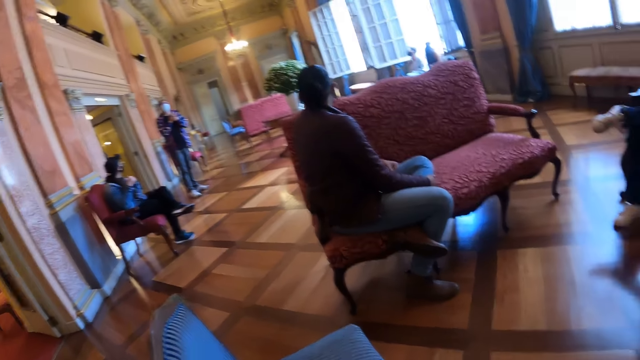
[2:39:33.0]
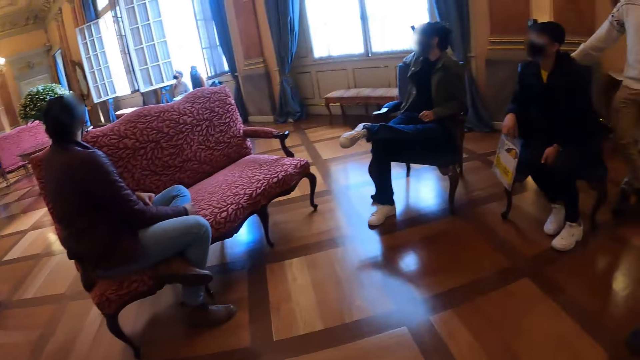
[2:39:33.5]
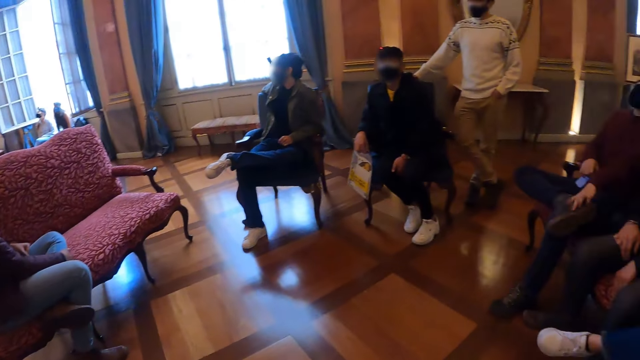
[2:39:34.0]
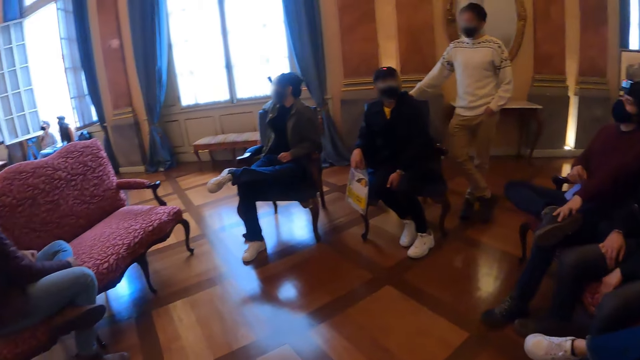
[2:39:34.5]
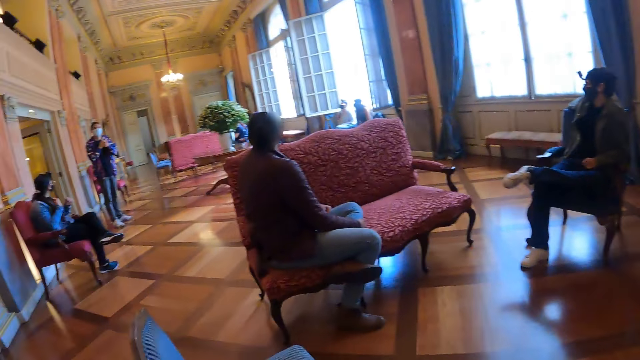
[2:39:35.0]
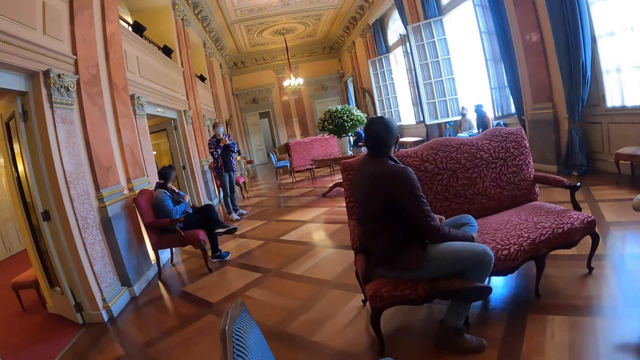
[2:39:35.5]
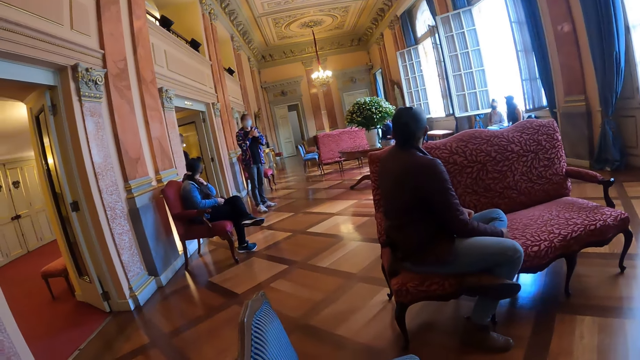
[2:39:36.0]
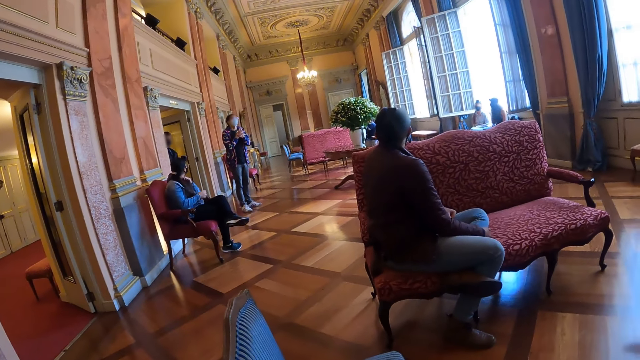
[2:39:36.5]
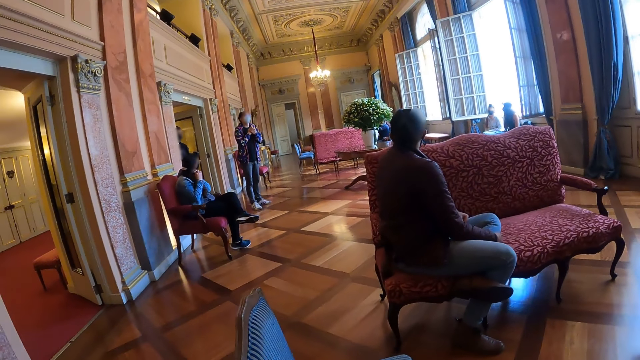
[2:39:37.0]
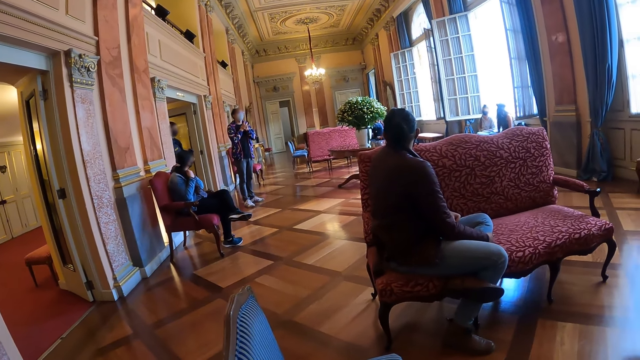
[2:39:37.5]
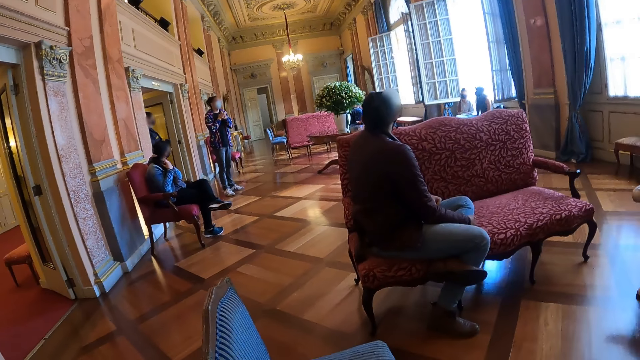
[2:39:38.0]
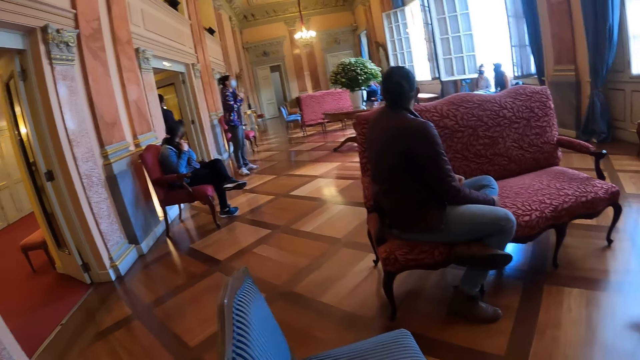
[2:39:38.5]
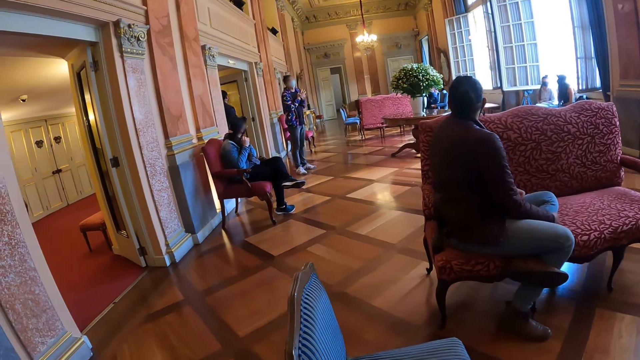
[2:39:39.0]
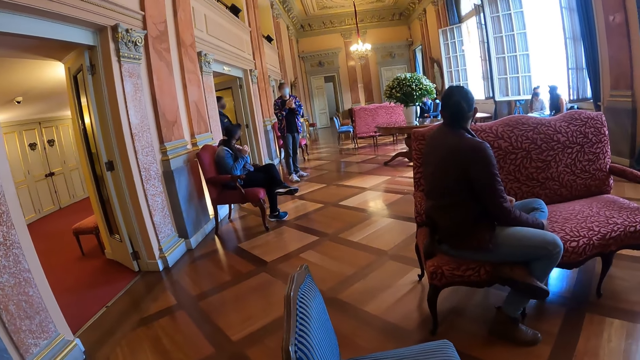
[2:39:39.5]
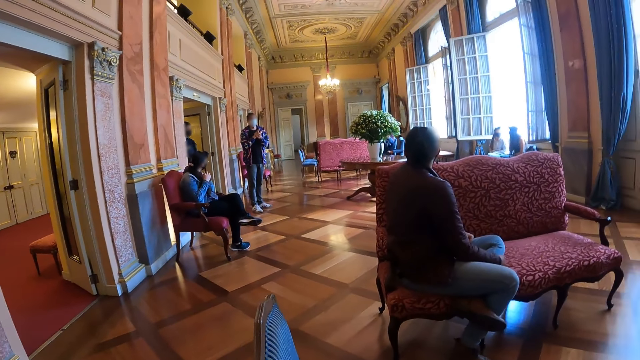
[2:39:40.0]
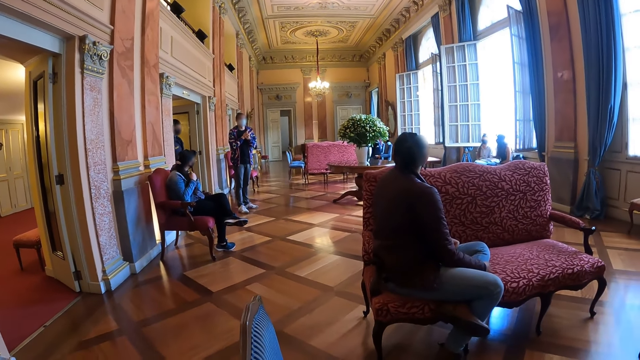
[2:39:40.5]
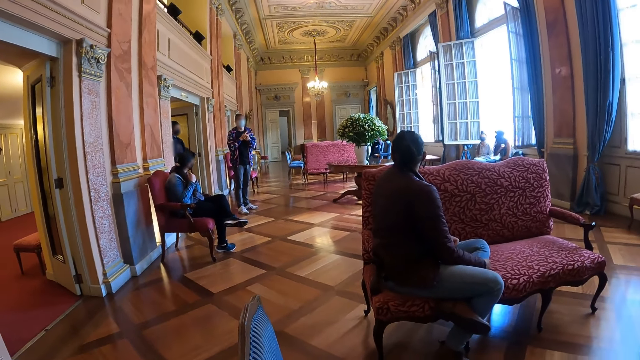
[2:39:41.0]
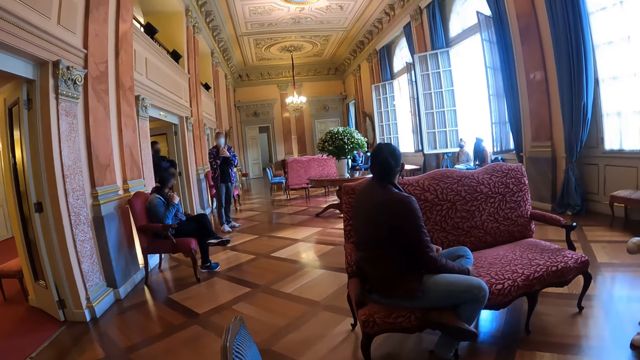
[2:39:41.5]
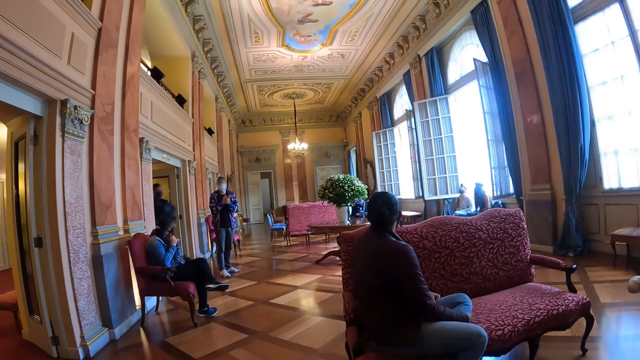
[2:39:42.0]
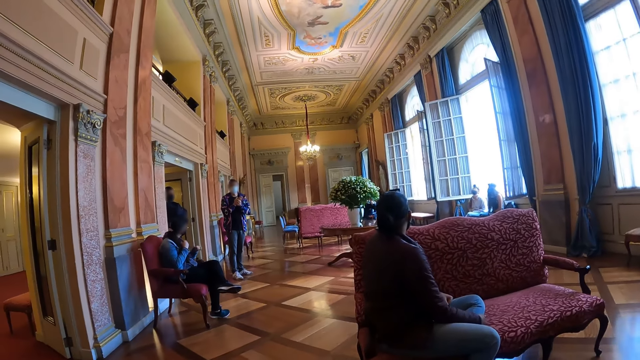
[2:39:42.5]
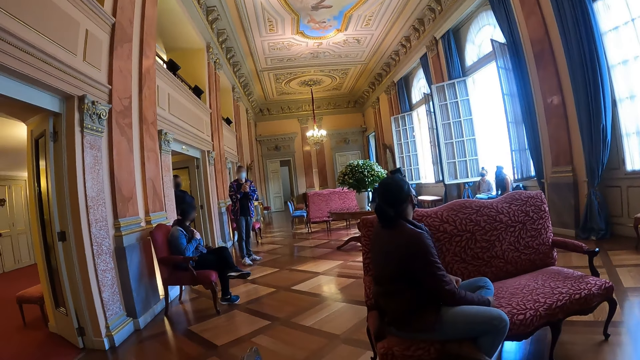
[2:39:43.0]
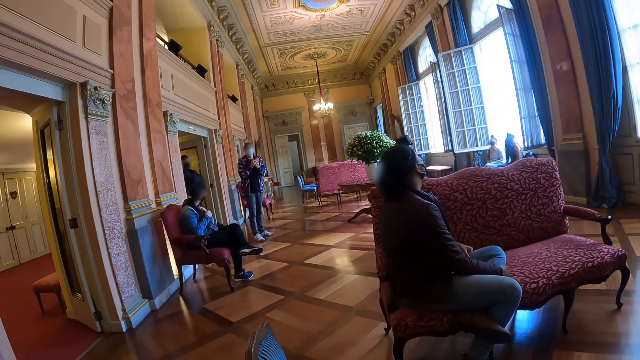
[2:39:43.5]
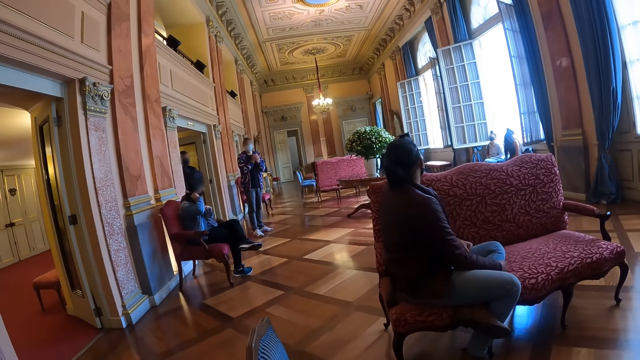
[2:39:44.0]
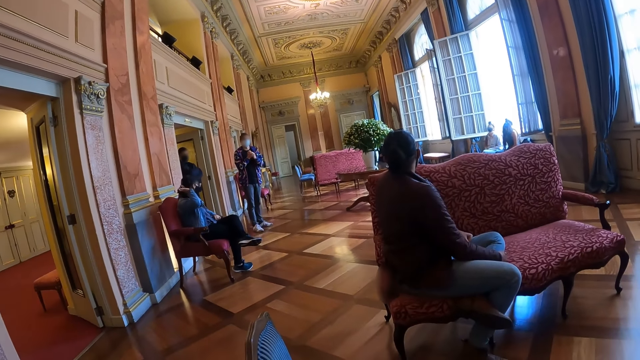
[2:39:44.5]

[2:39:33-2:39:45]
The camera wearer looks around the hall. A person talks with the people in the hall. The camera wearer listens to a lady.

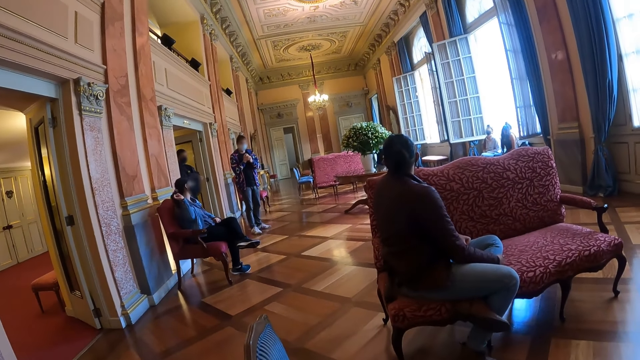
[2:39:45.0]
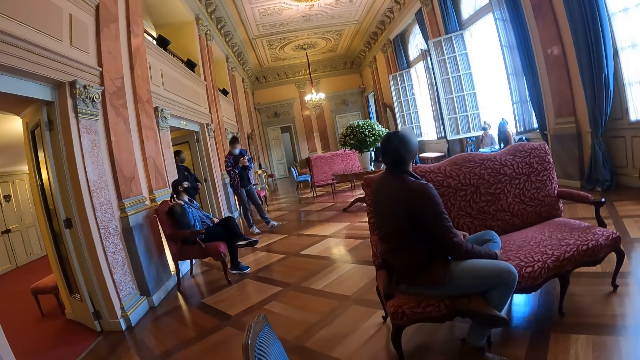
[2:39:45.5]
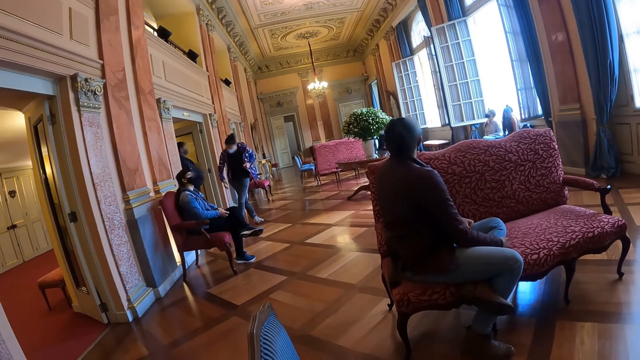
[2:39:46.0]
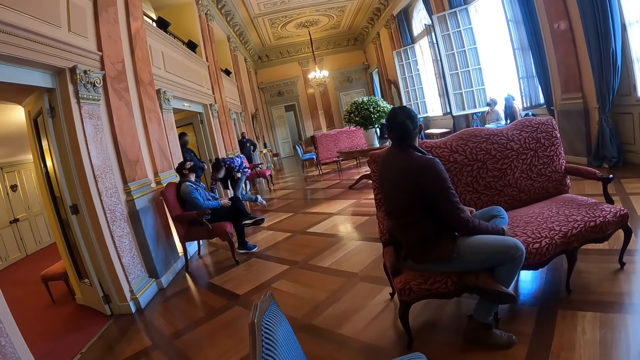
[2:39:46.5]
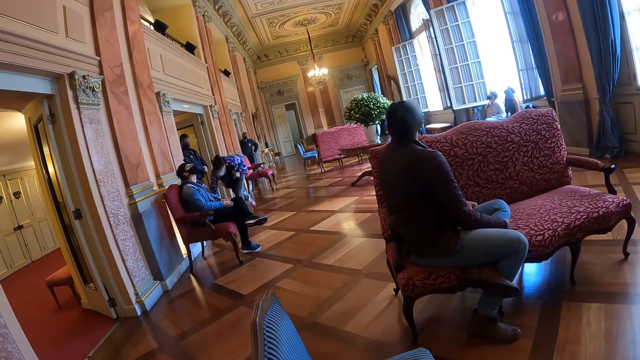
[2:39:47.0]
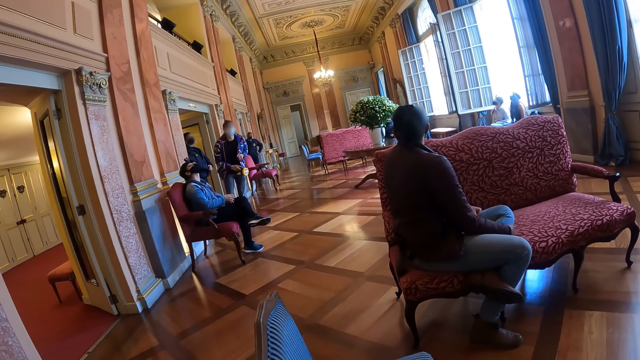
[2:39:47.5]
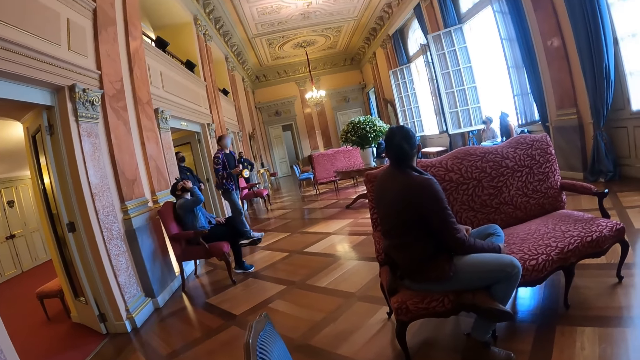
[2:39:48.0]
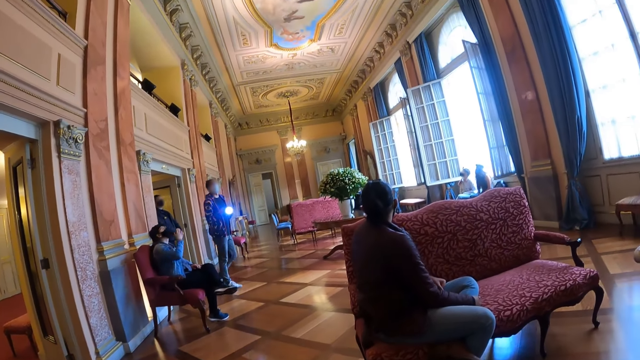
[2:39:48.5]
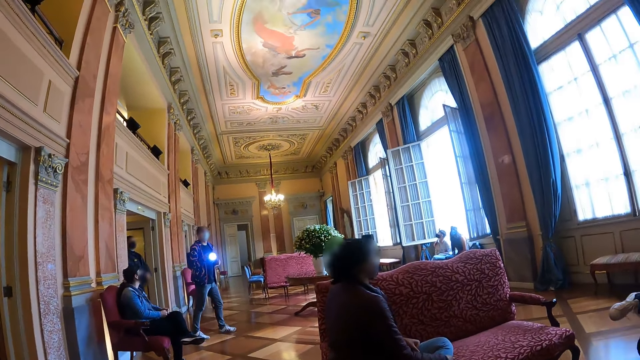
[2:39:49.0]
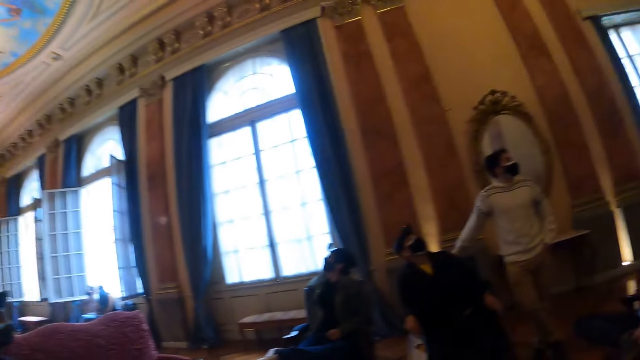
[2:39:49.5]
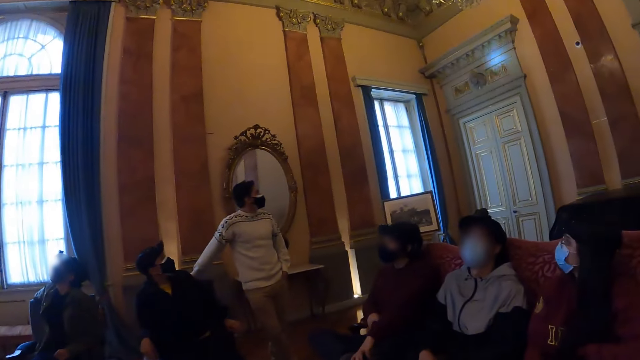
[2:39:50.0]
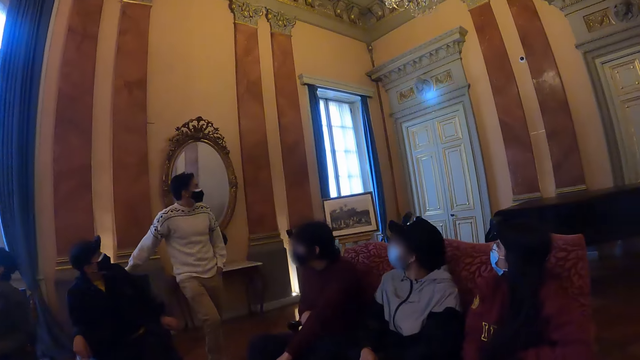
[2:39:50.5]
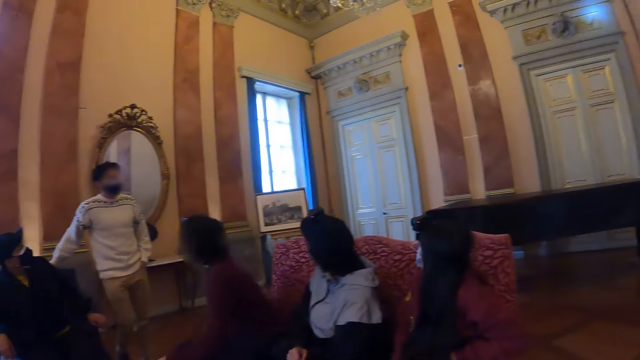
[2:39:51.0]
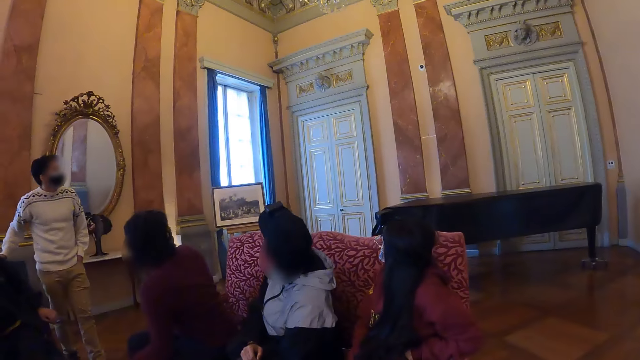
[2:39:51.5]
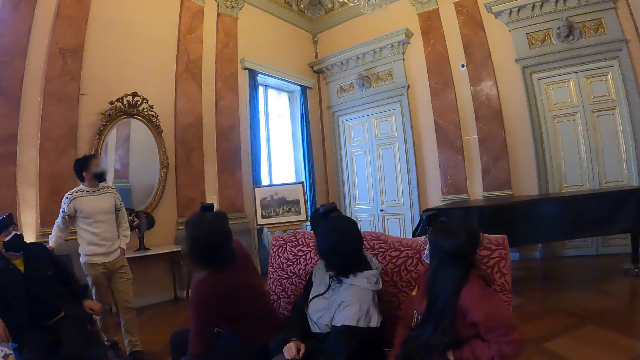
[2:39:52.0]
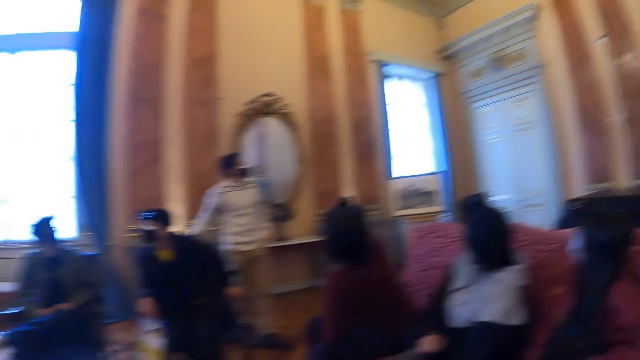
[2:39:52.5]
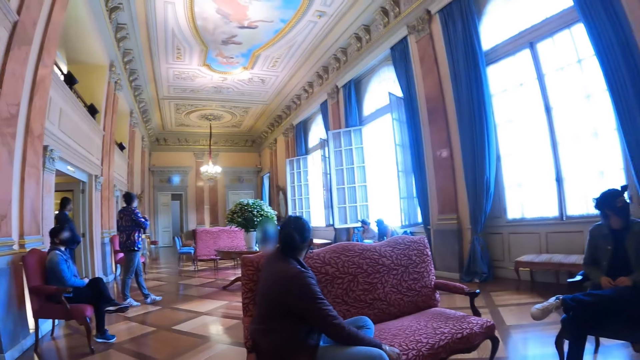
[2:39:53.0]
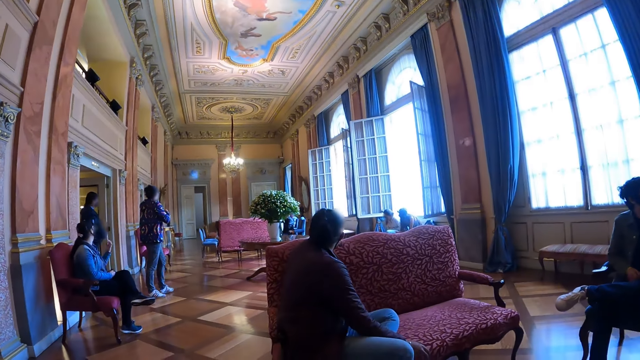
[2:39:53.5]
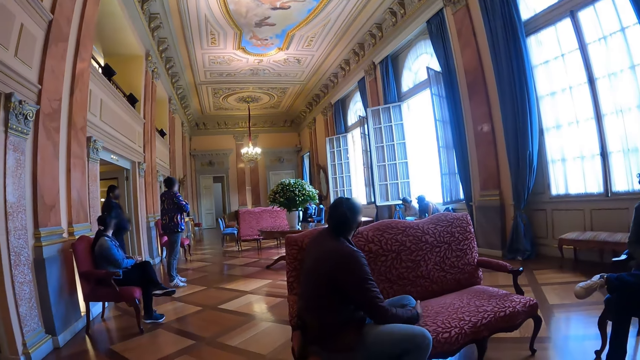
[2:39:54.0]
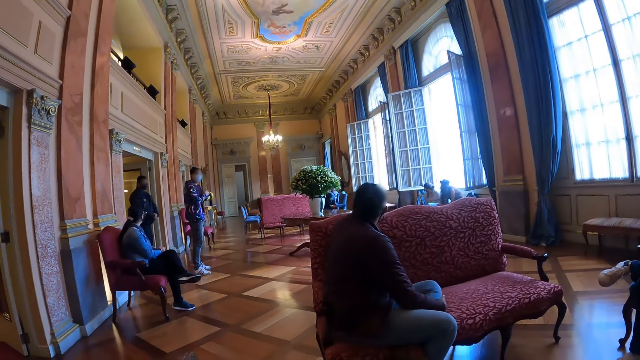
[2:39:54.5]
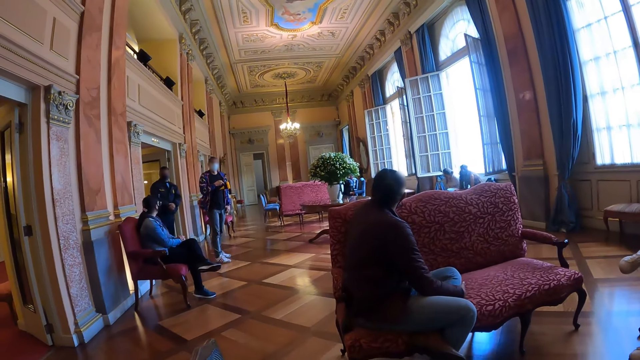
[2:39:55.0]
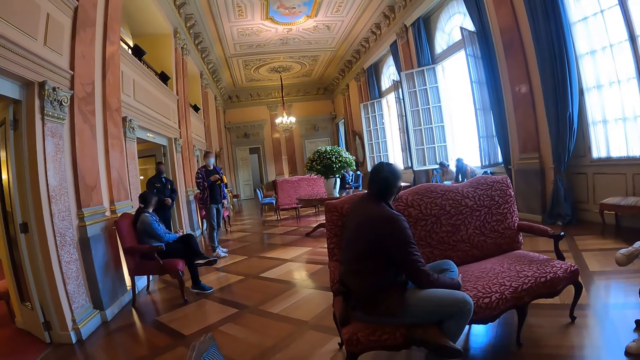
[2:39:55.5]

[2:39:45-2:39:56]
A person picks up a torch on the floor and lights up the torch. The camera wearer looks around the hall.
